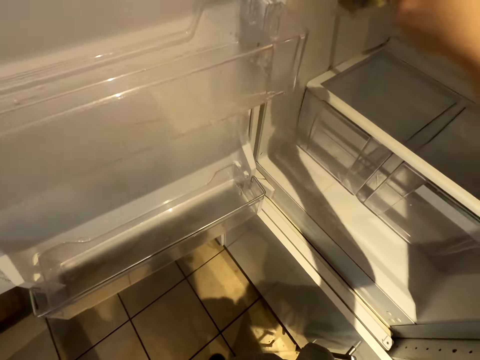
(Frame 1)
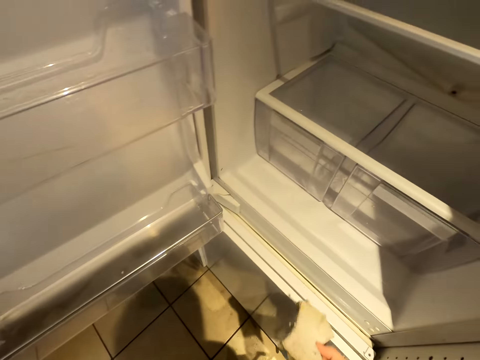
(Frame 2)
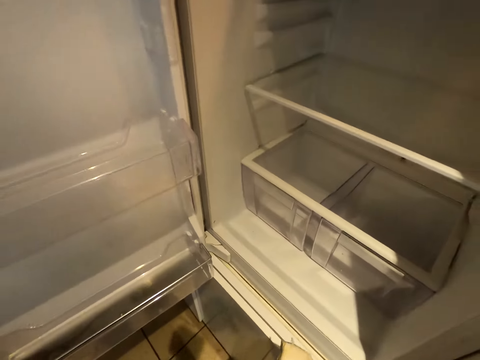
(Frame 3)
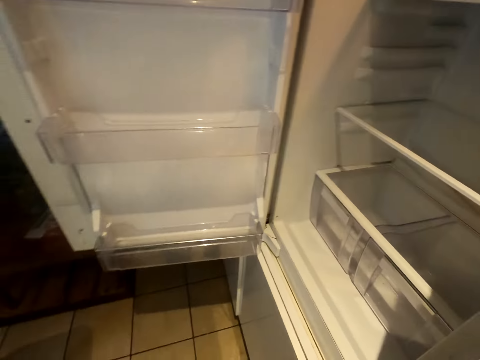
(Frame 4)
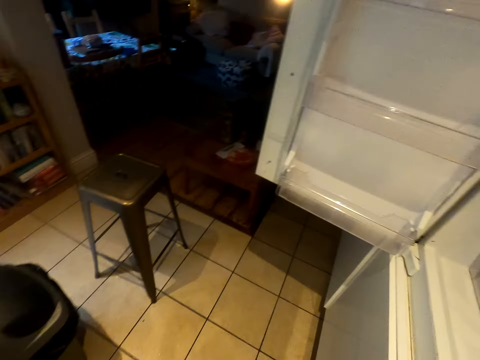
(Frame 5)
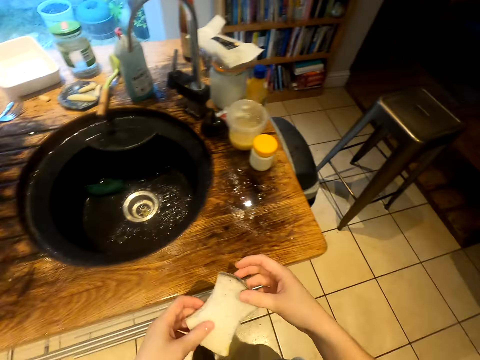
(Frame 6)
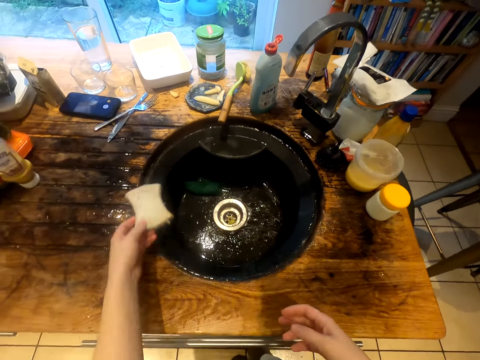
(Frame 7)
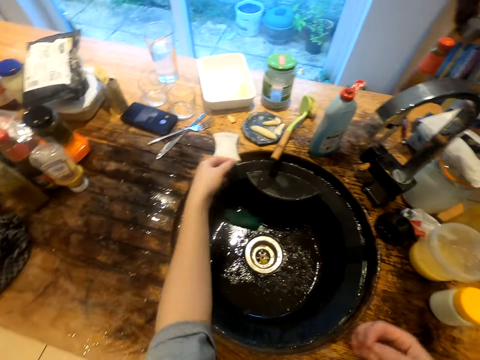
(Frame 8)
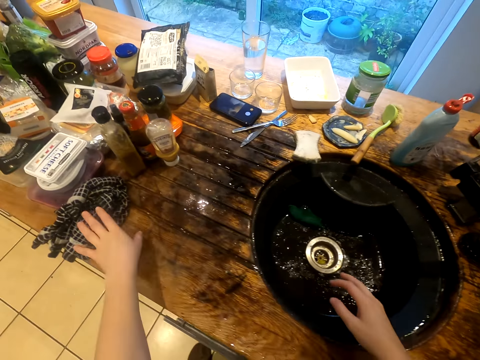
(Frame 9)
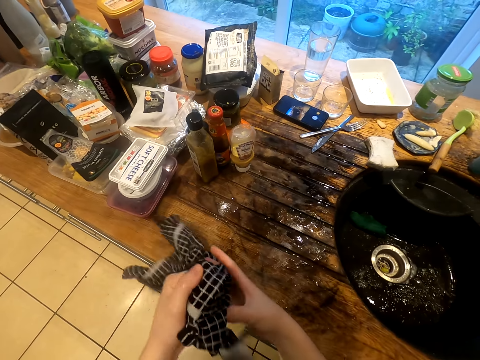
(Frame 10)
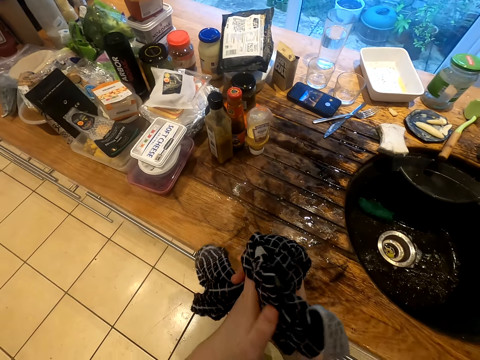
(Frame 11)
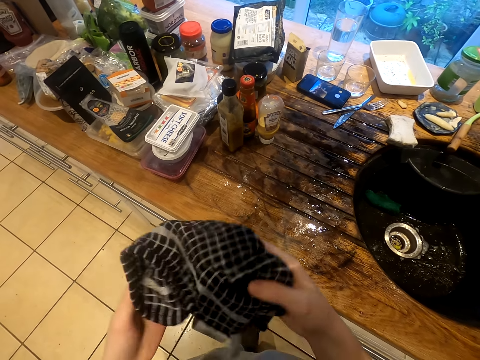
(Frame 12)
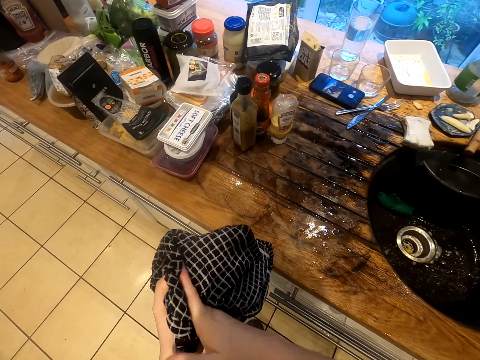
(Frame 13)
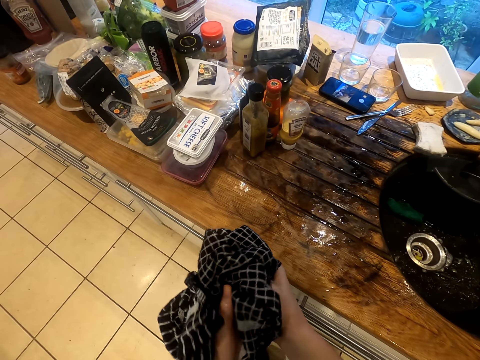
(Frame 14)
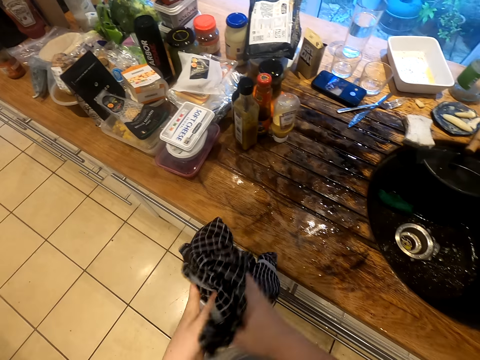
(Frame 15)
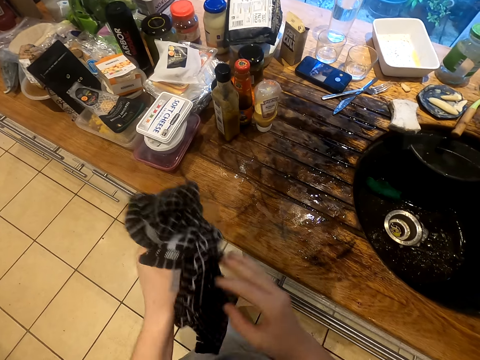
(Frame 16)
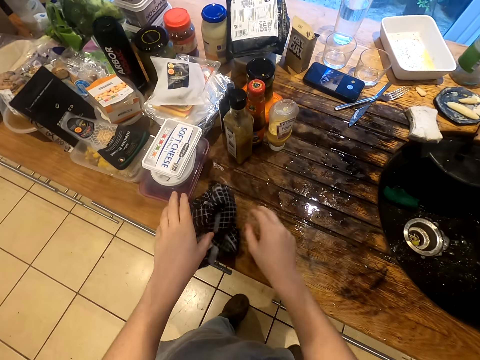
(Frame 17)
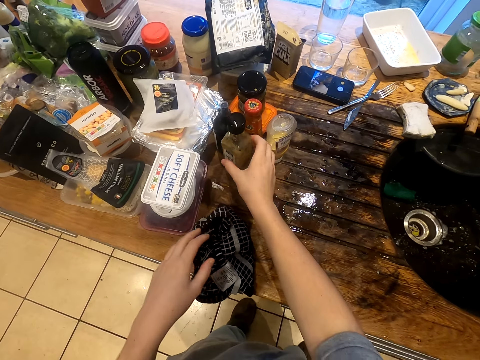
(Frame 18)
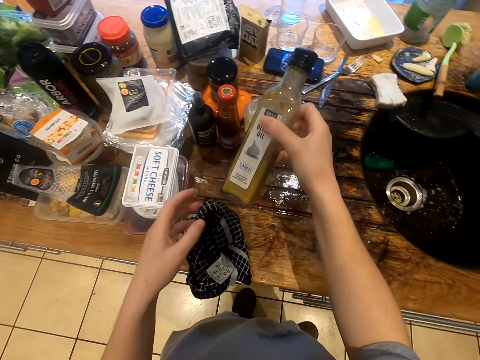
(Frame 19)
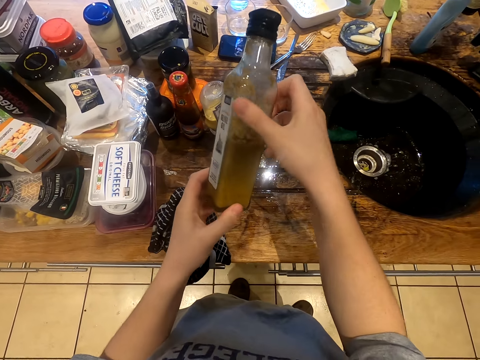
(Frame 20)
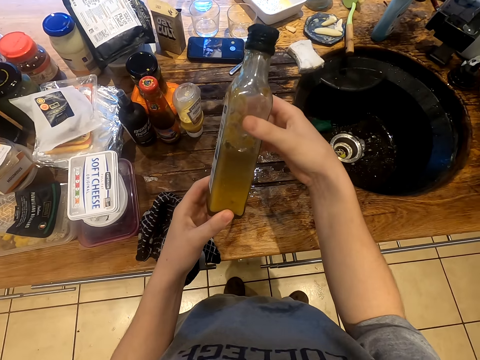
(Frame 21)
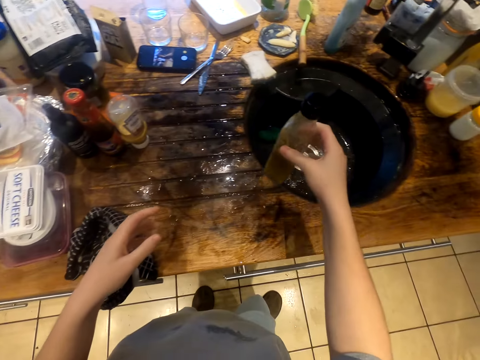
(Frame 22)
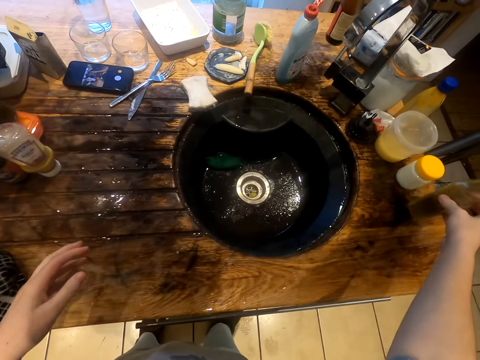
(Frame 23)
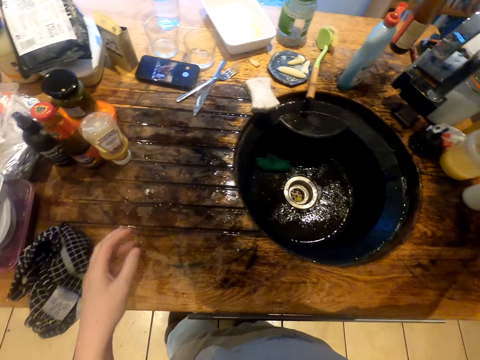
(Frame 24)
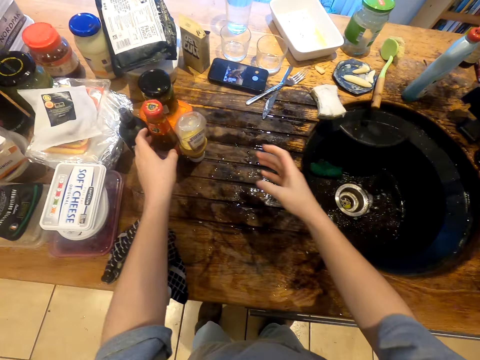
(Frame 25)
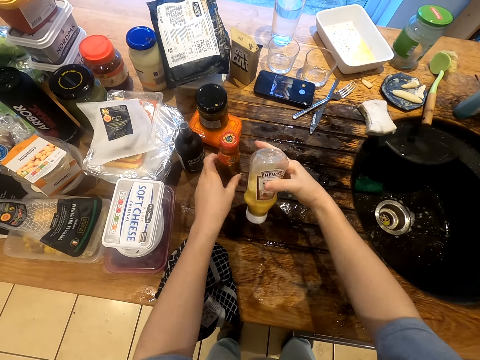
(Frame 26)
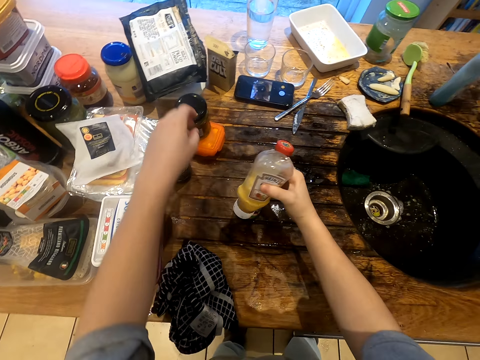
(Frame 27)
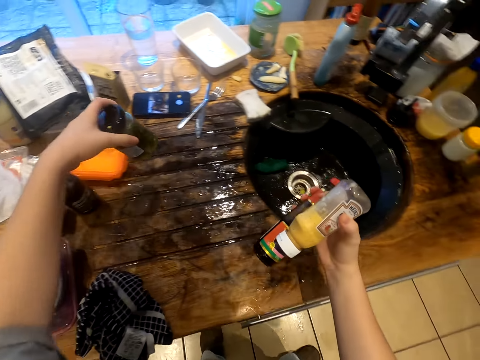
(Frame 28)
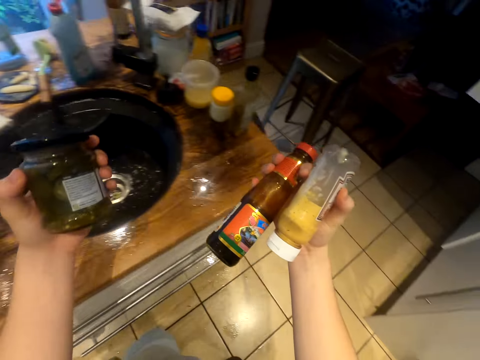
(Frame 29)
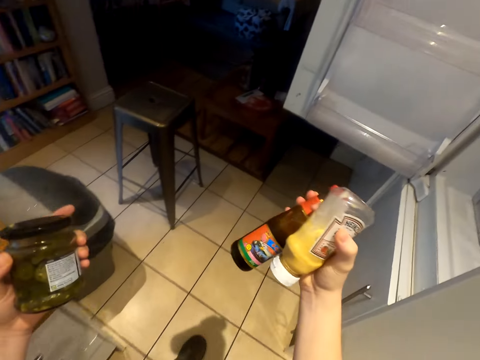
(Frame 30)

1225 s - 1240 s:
The camera wearer puts the scouring pad on the kitchen counter. She dries her hands with the towel. She picks up a bottle of olive oil and puts the bottle of olive oil on the table. She picks up bottles.

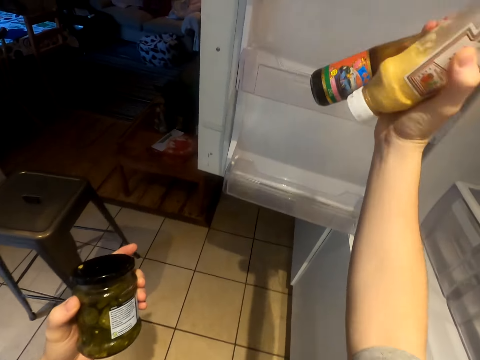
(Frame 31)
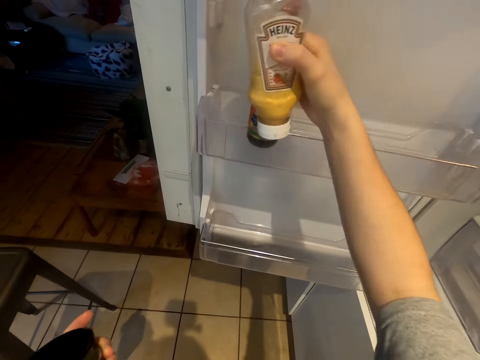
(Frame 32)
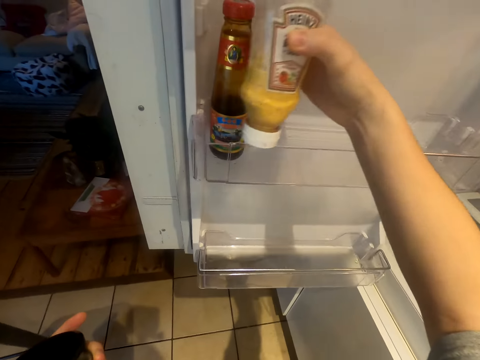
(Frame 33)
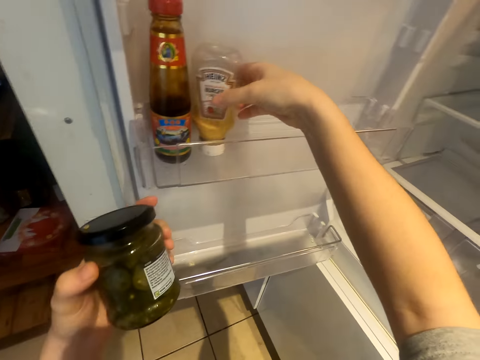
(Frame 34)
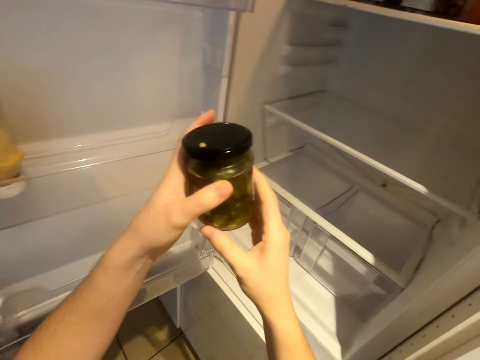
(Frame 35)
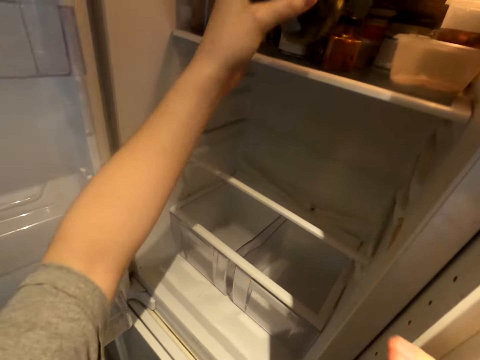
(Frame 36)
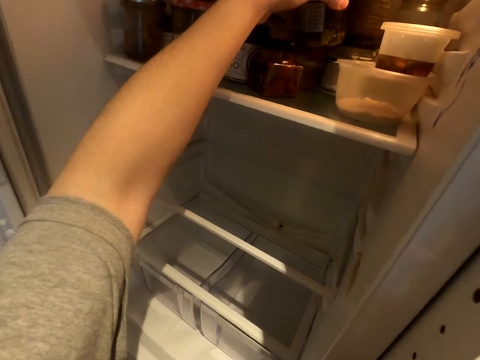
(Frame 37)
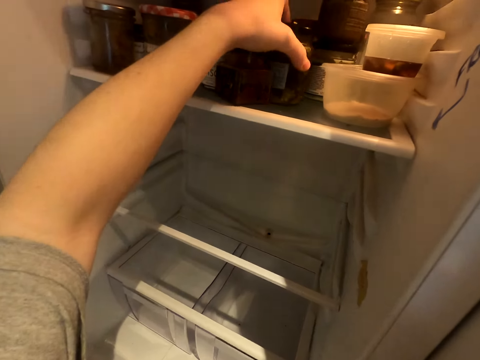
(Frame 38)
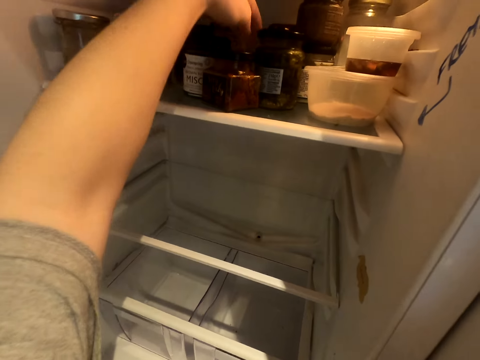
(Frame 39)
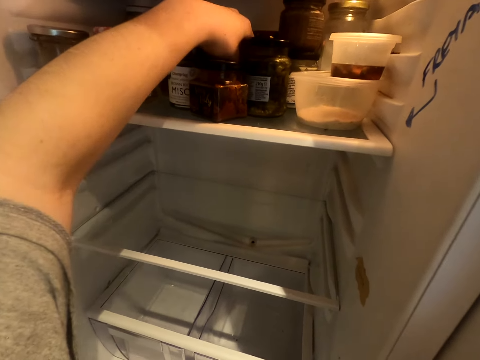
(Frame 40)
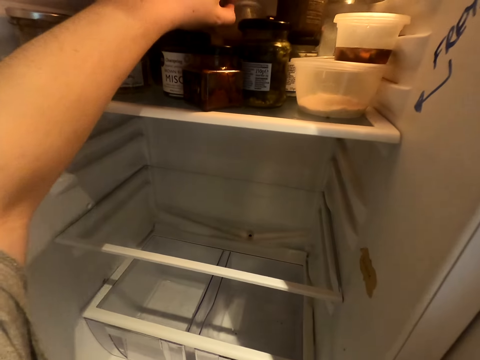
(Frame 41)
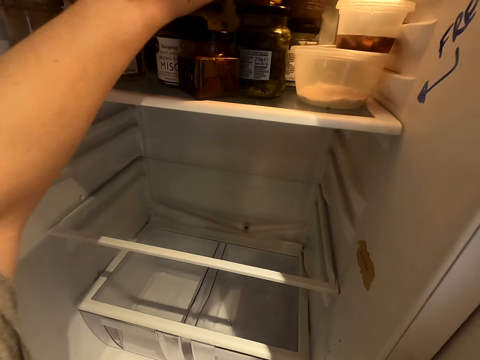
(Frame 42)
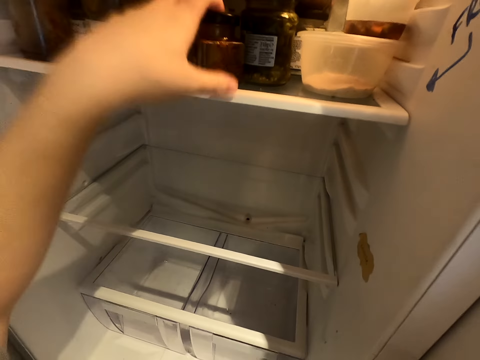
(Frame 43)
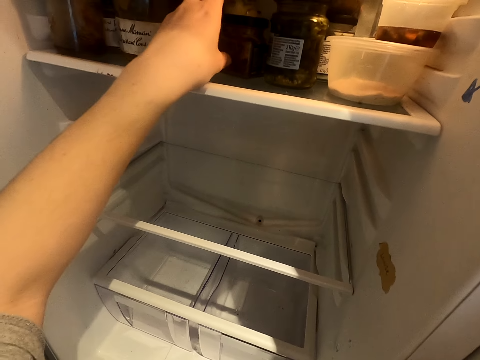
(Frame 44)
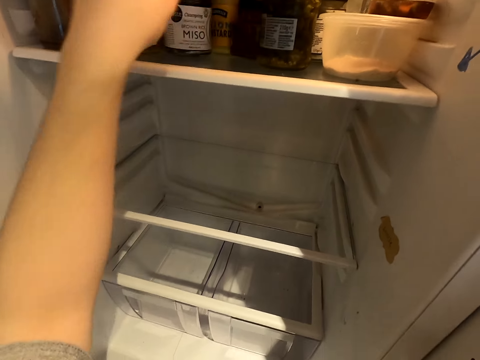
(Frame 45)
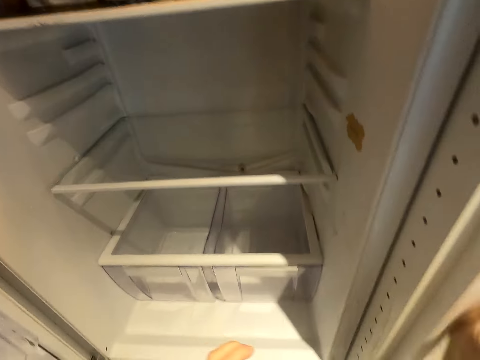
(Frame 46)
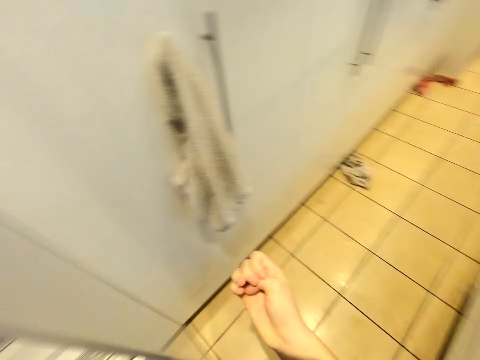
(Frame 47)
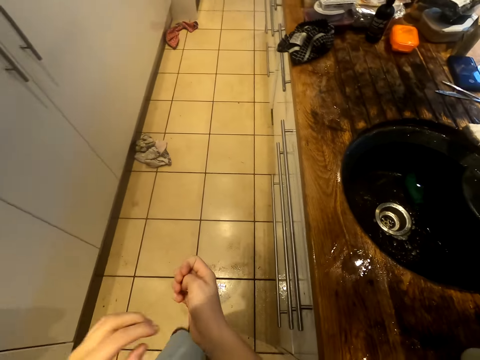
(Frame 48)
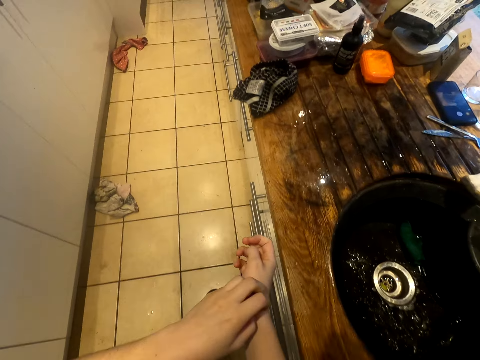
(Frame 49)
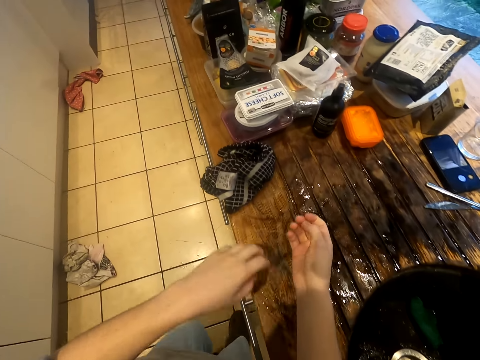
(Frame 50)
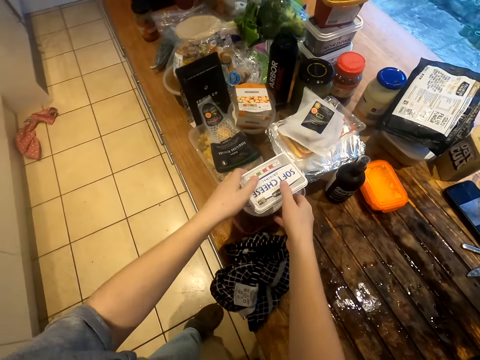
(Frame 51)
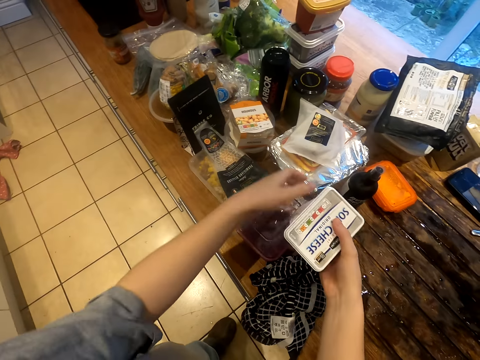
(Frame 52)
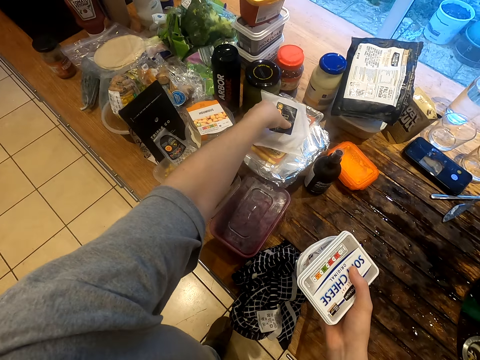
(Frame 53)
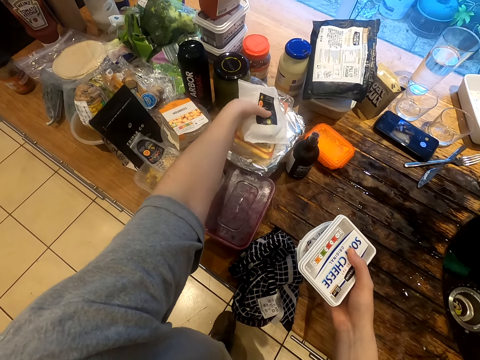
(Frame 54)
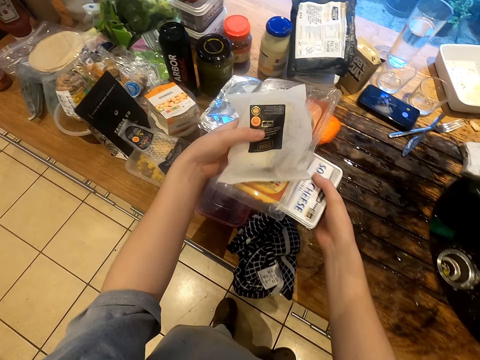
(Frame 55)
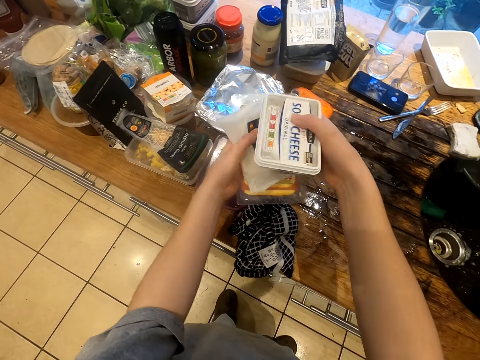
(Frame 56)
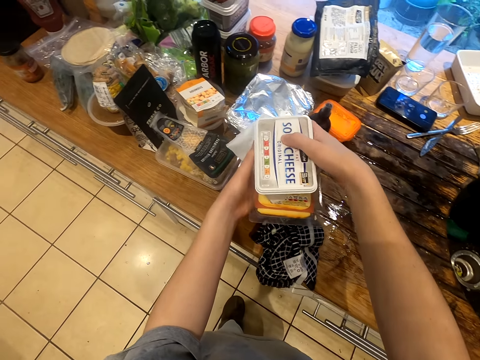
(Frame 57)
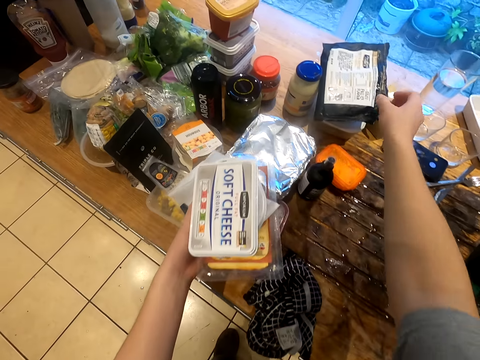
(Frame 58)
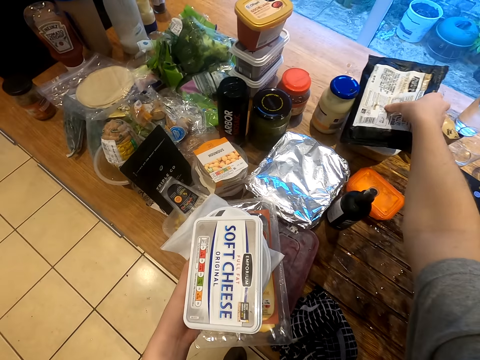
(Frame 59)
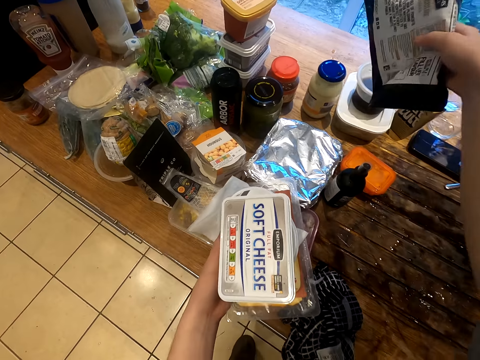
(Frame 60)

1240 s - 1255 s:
The camera wearer puts the bottles in the guard rail. They put the container in the fridge. They pick up the container. They pick up the packets from the table.
